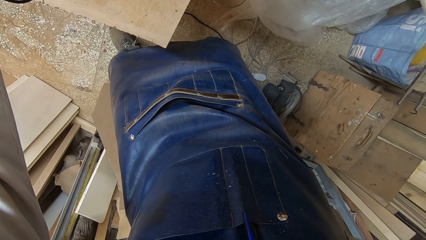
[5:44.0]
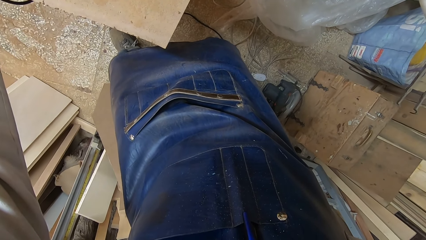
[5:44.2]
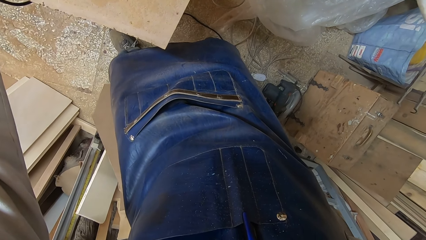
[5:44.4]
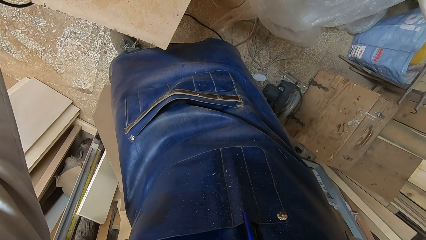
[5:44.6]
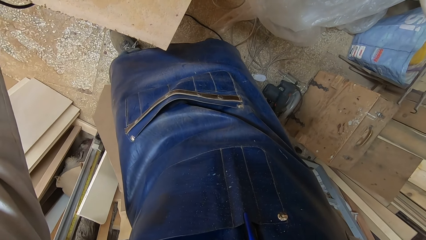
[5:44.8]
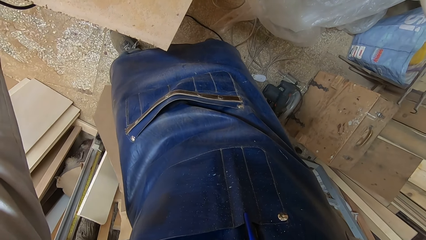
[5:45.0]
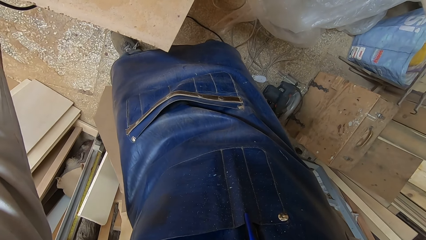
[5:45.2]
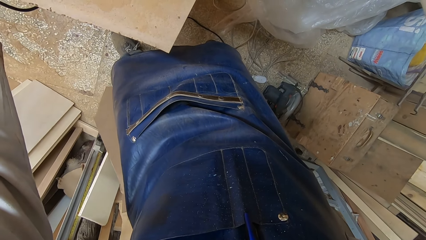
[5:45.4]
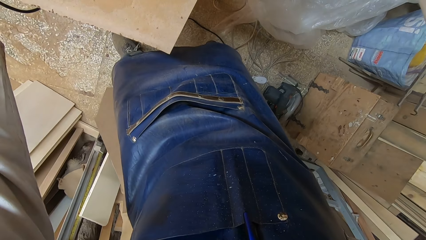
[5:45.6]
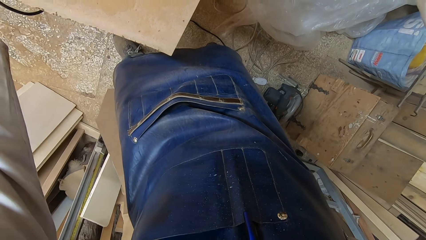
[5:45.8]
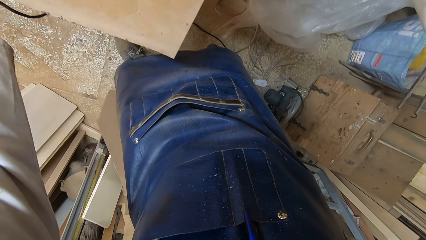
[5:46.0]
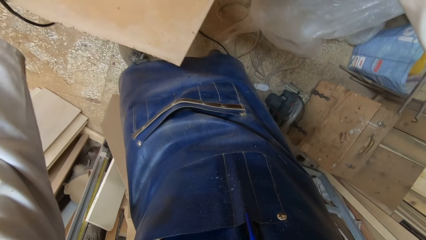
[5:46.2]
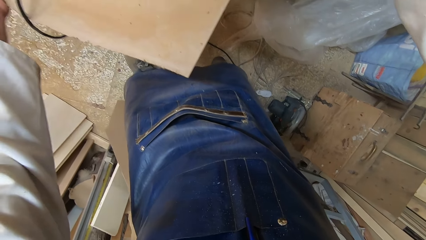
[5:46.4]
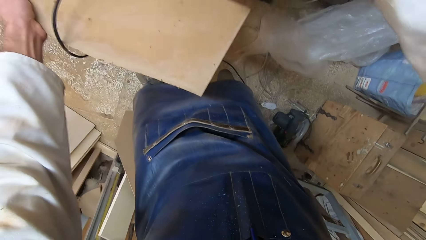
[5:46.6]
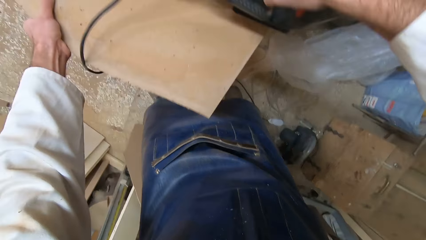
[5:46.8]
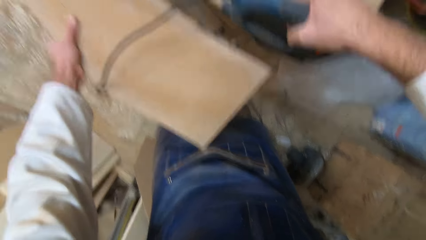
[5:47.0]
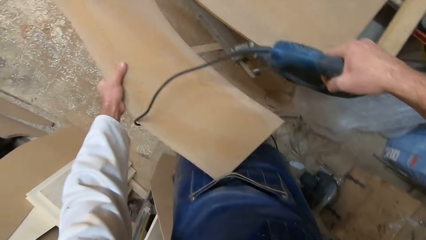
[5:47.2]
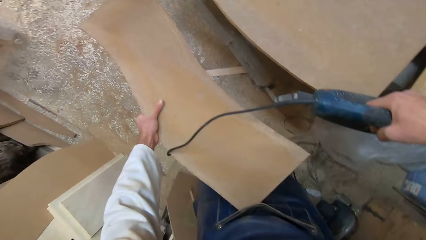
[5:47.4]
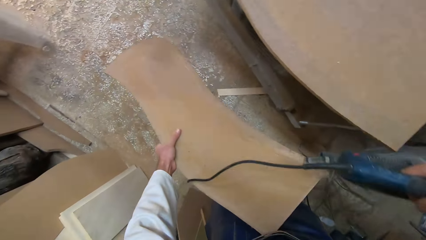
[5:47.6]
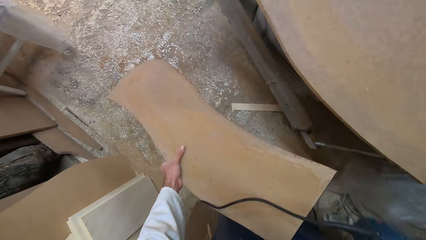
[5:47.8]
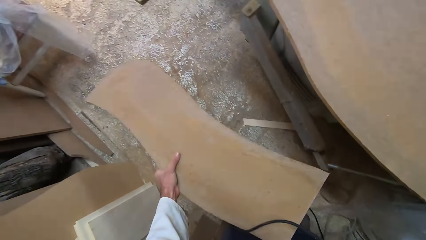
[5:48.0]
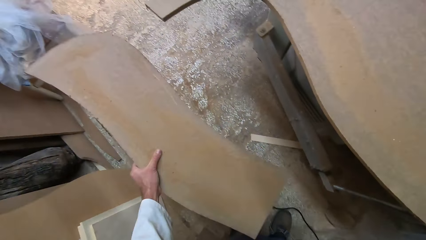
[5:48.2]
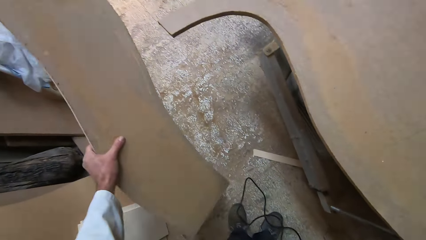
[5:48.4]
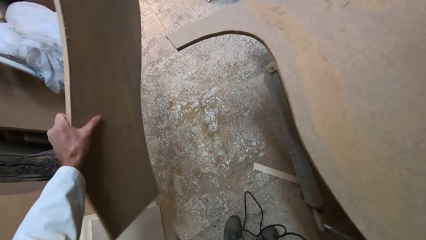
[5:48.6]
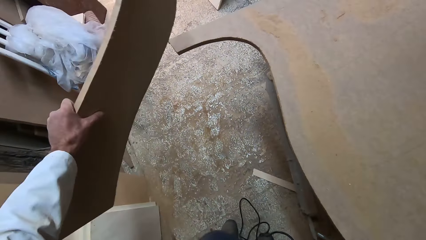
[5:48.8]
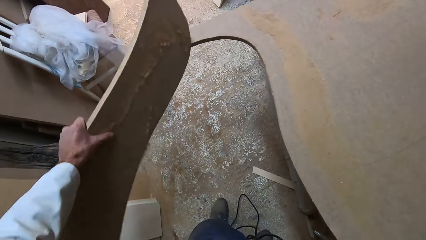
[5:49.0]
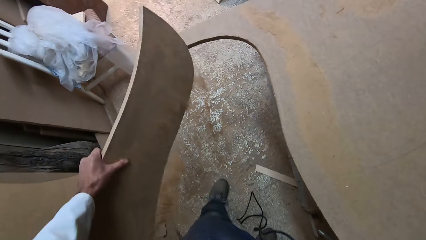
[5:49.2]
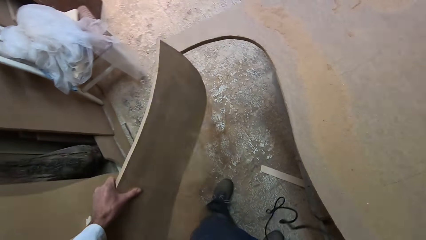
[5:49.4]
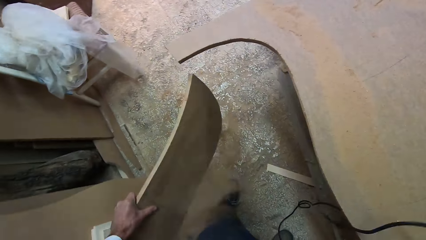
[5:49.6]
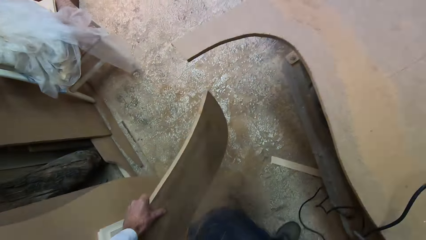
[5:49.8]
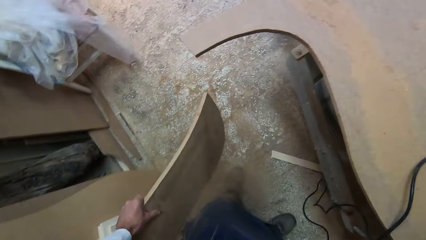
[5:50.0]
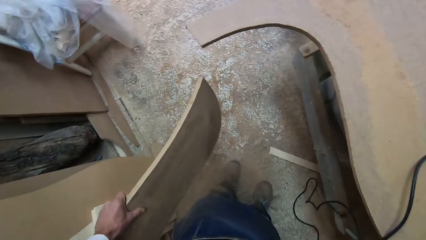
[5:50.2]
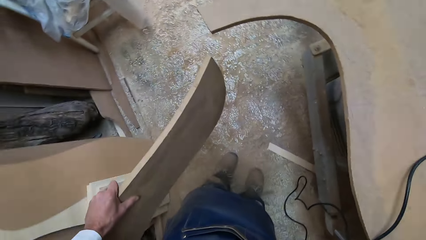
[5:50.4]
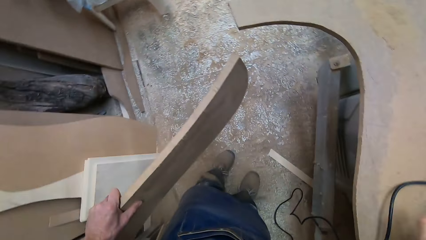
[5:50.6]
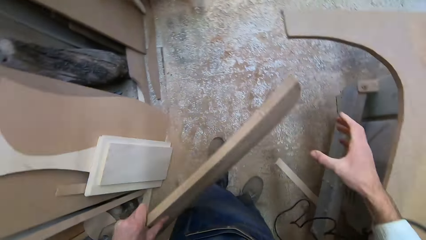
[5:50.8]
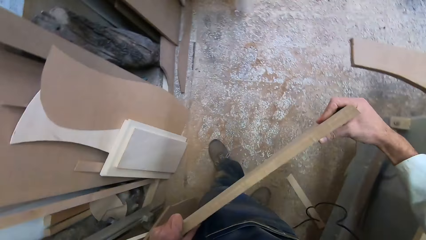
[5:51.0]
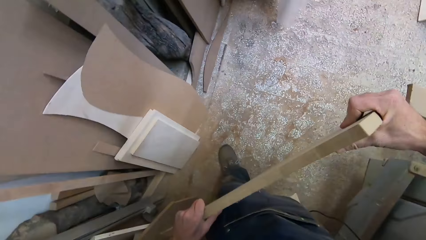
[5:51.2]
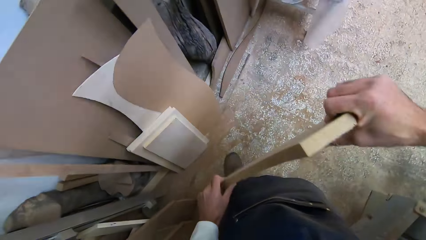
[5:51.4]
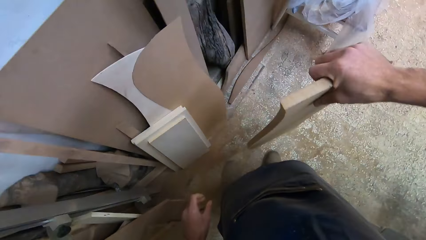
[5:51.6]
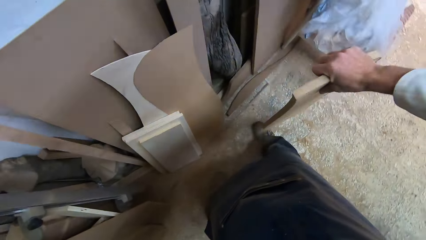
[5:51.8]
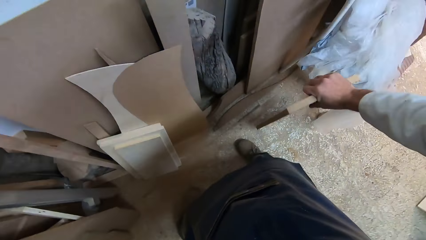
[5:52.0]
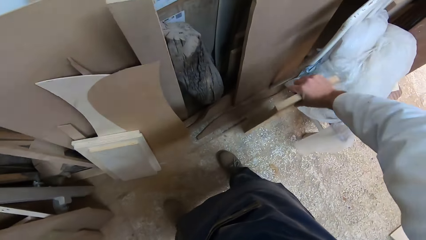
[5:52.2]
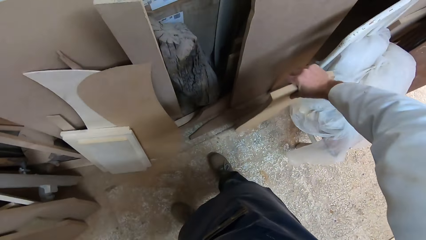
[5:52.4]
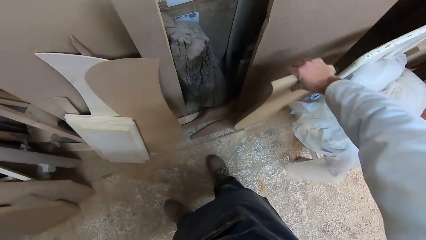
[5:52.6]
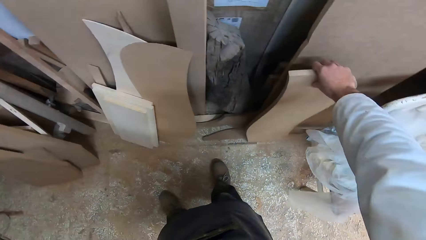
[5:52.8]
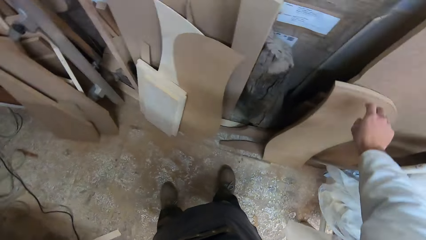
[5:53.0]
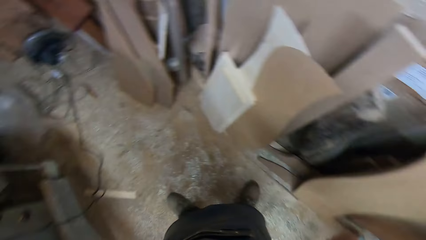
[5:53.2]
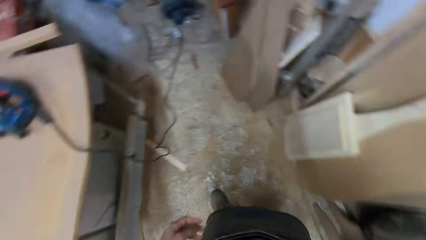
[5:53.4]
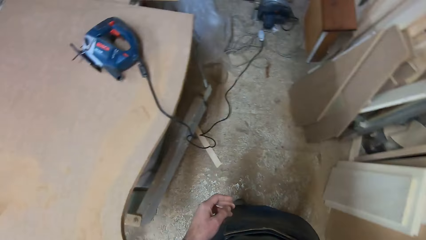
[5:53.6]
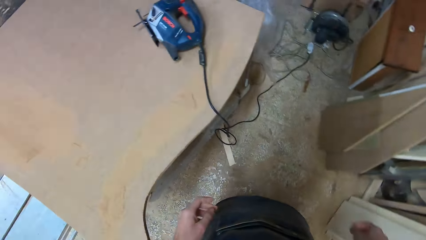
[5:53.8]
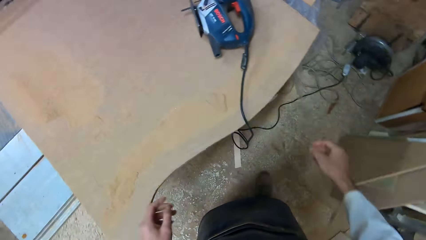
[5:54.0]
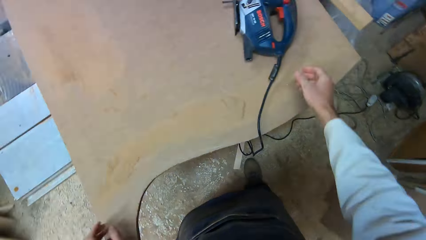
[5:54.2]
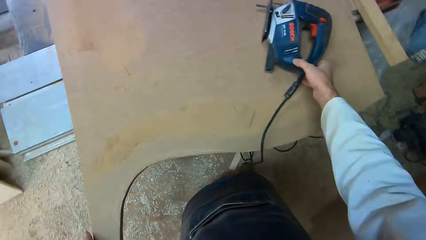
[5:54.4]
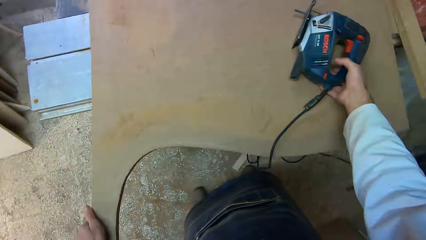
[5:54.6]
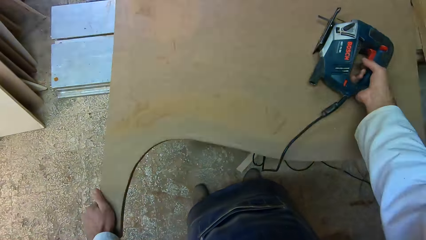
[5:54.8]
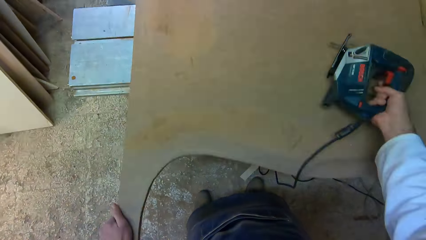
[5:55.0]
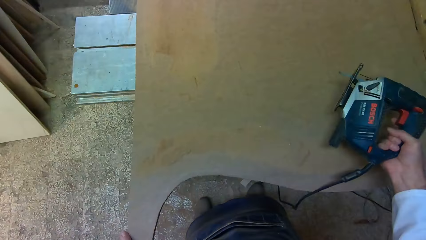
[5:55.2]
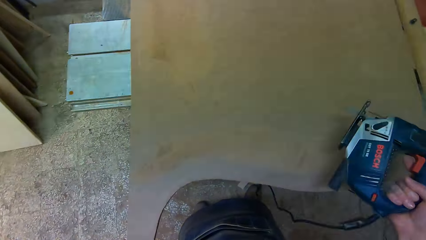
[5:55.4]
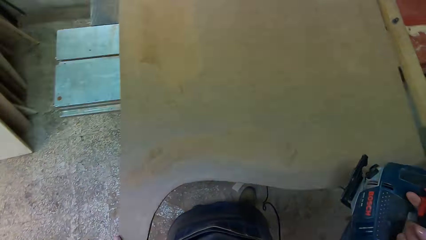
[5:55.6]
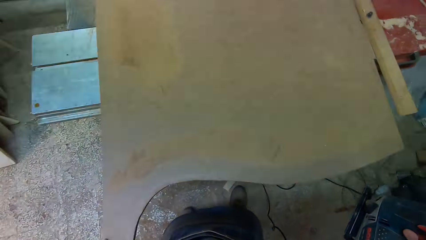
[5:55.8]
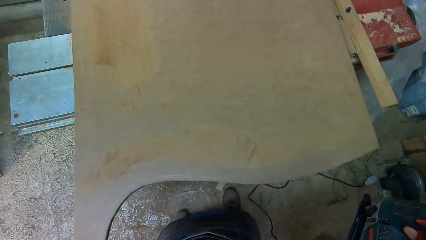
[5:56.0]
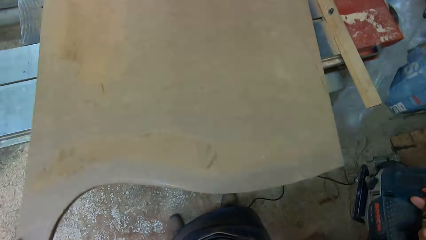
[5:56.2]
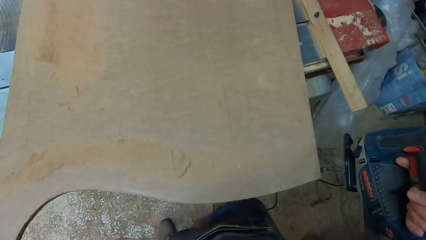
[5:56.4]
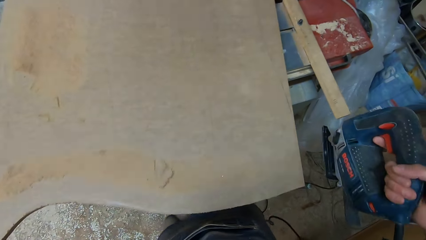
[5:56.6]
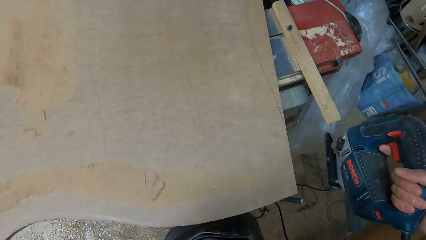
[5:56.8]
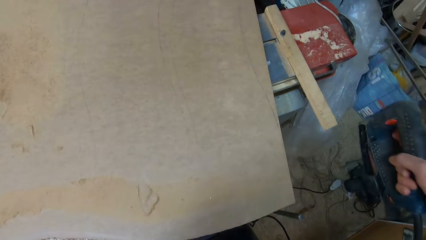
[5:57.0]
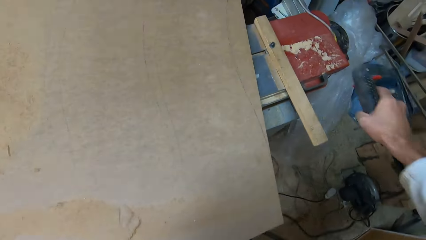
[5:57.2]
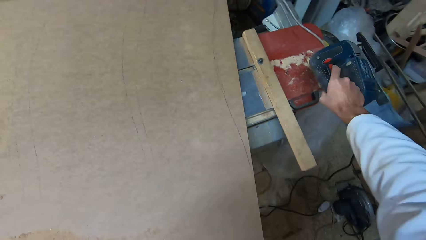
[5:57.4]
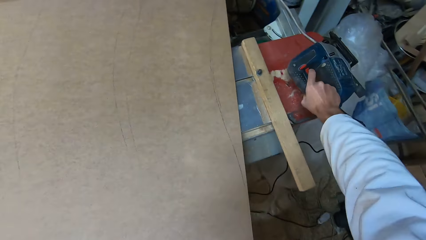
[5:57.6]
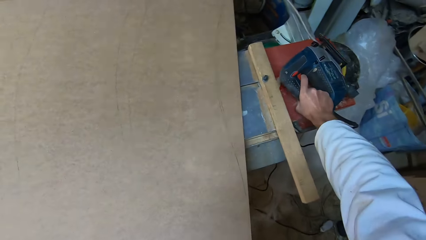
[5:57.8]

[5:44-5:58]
The camera wearer lowers the plank in his left hand. He moves the saw away from the plank. He holds the piece of wood. He raises the plank in his hand. He hits the plank with the other plank on the workbench. He lowers the plank. He walks around the floor. He turns in the other direction. He holds the plank with both hands. He passes the plank from his left hand to his right hand. He places the plank in his right hand on the floor. He turns in the other direction. He walks around the floor. He picks up the saw with his right hand. He adjusts the plank. He moves slightly to the right. He drops the saw in his right hand on the workbench.

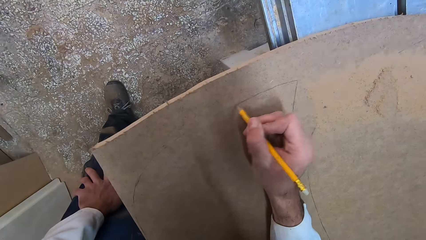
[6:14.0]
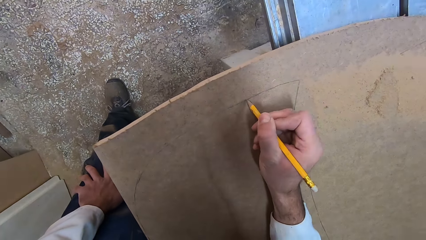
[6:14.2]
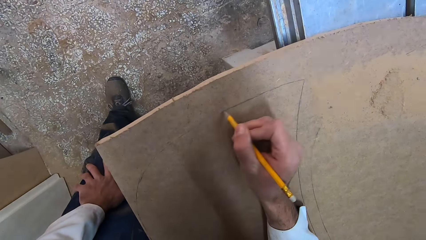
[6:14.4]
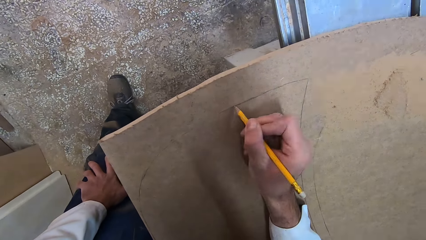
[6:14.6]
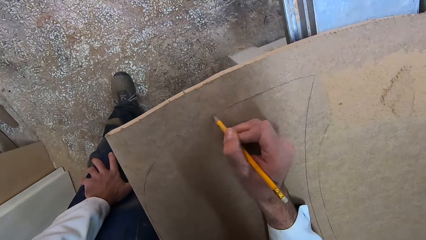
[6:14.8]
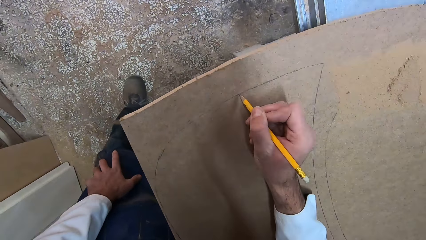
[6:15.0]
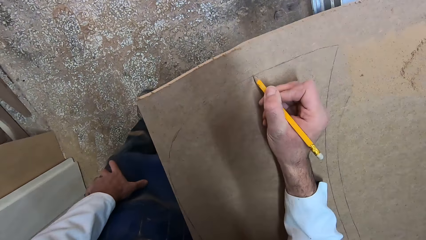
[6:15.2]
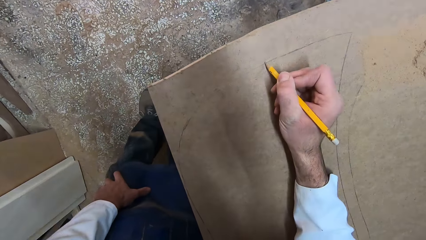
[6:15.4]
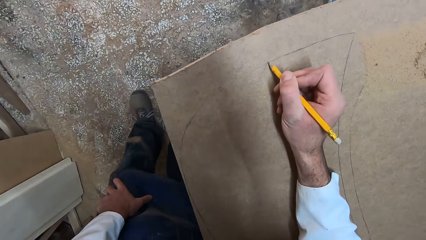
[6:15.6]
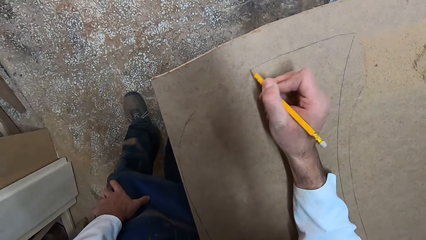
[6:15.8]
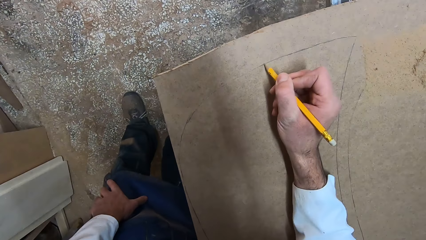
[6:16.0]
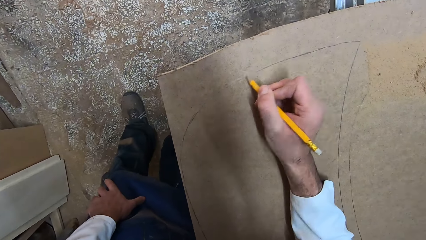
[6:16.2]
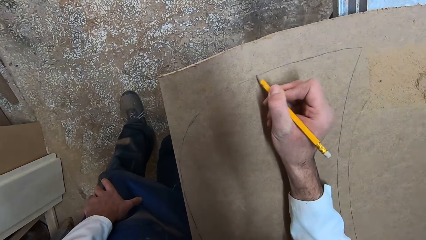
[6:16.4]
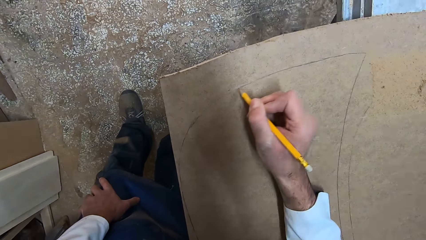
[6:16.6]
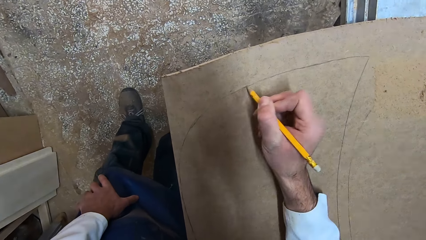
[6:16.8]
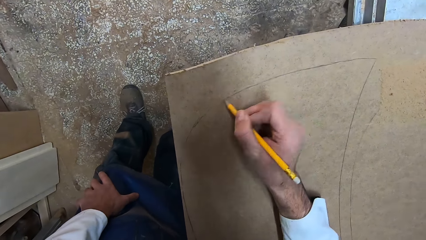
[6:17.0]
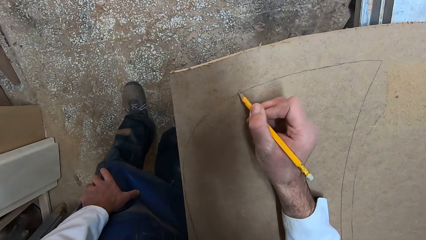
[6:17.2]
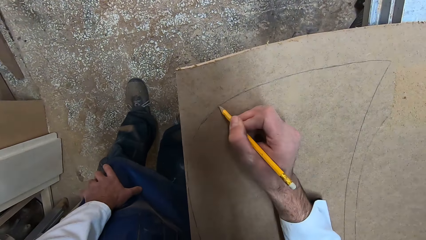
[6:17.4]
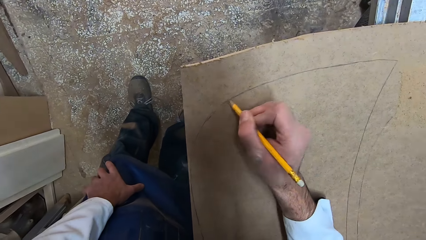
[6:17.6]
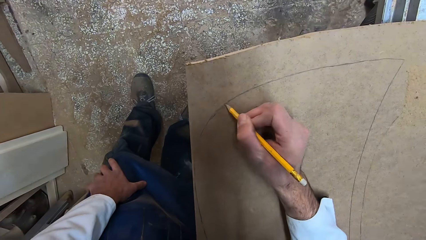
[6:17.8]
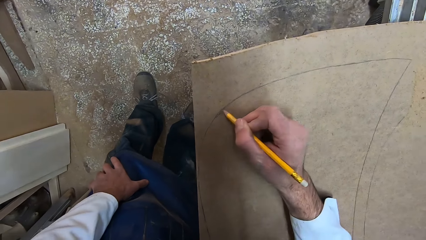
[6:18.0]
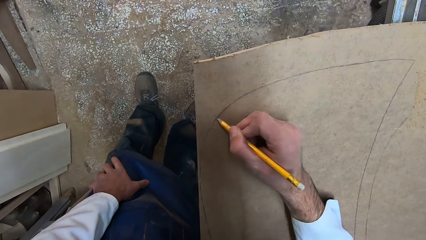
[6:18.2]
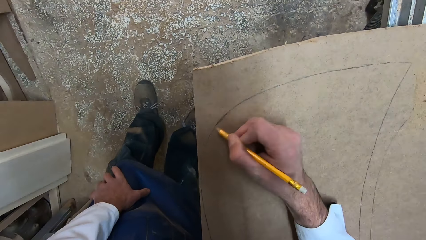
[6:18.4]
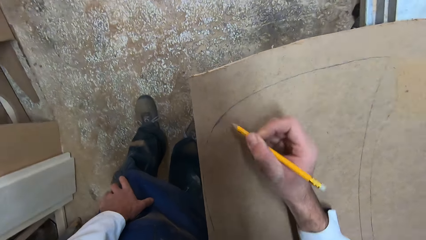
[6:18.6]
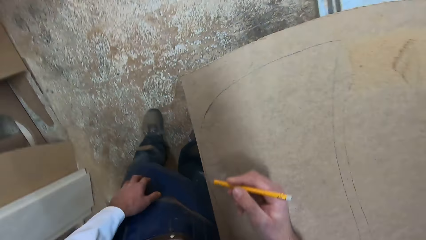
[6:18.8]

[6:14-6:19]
The camera wearer moves backwards slightly.
